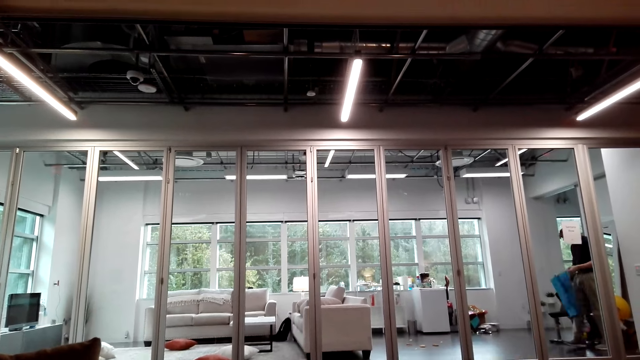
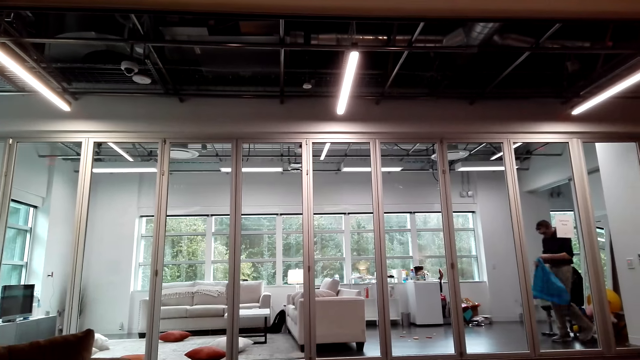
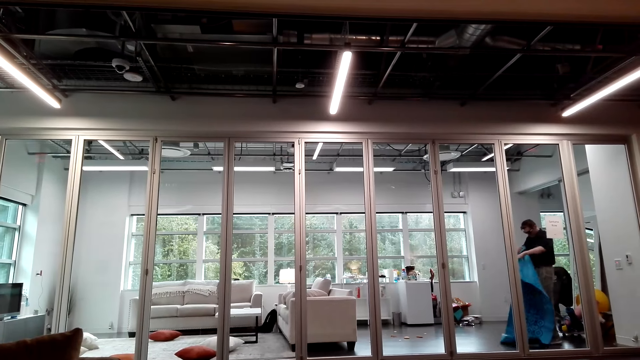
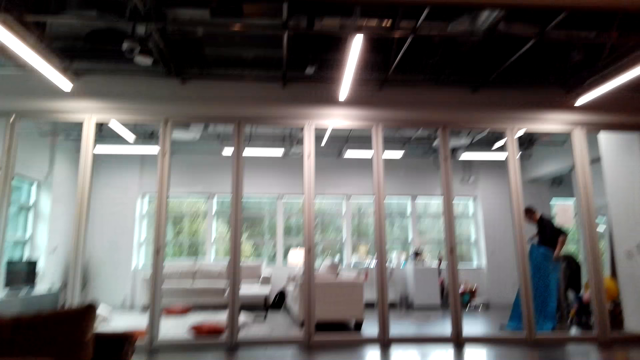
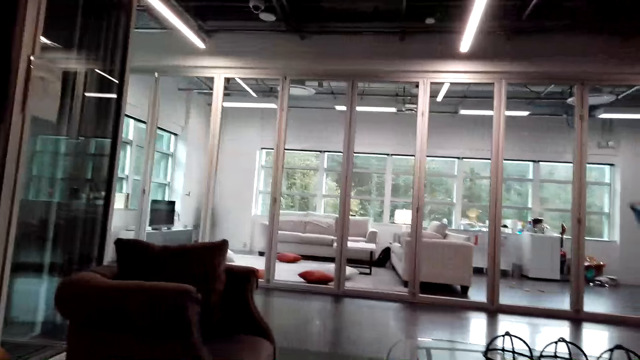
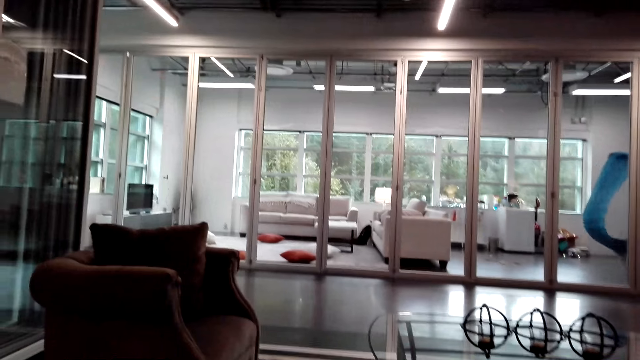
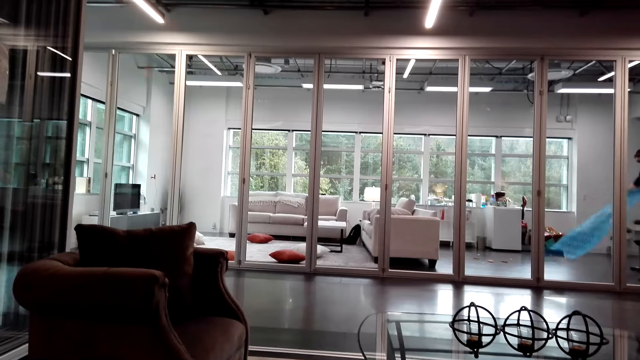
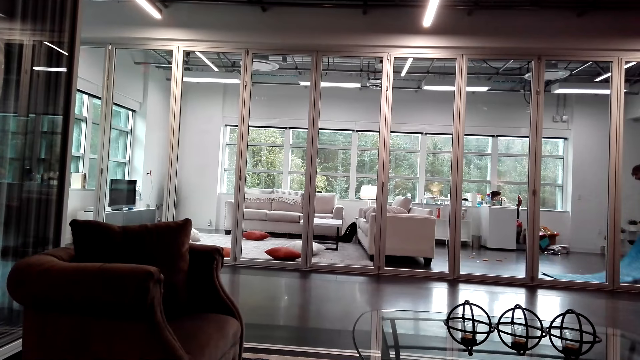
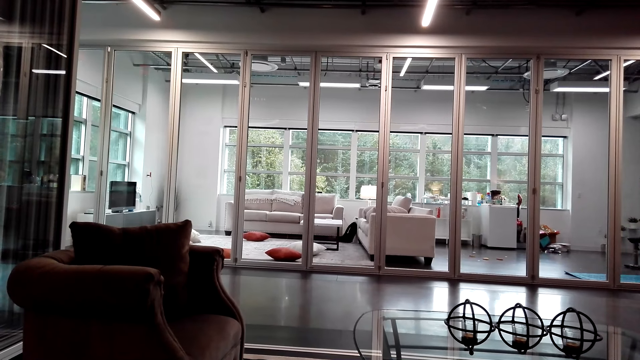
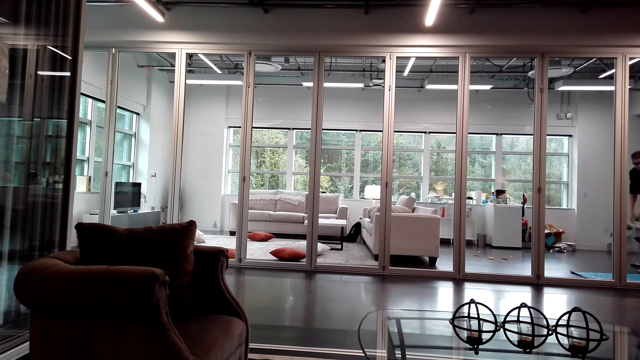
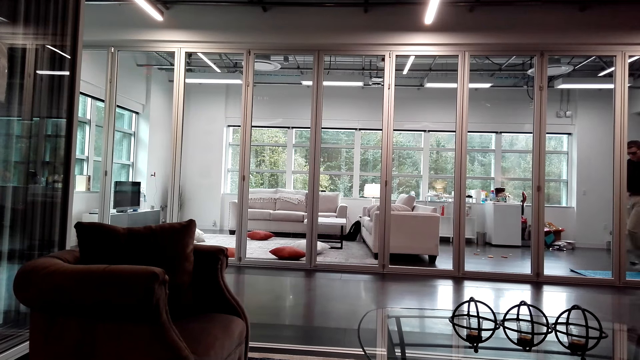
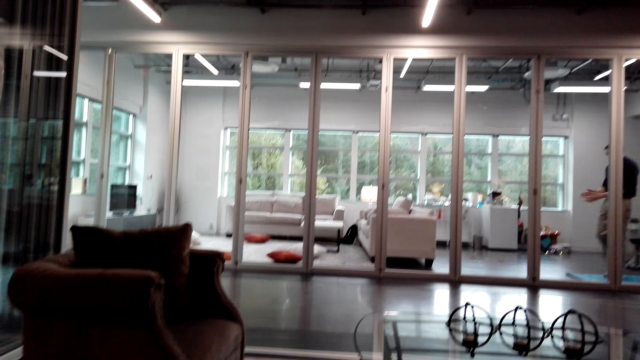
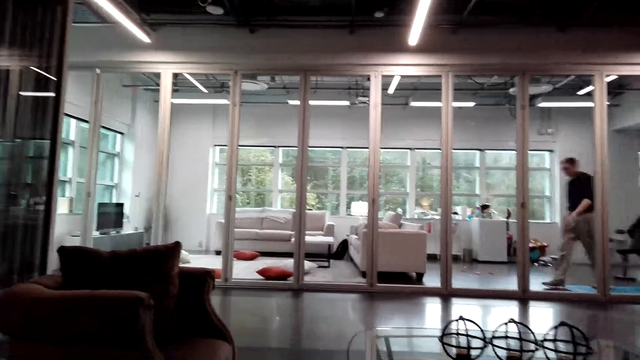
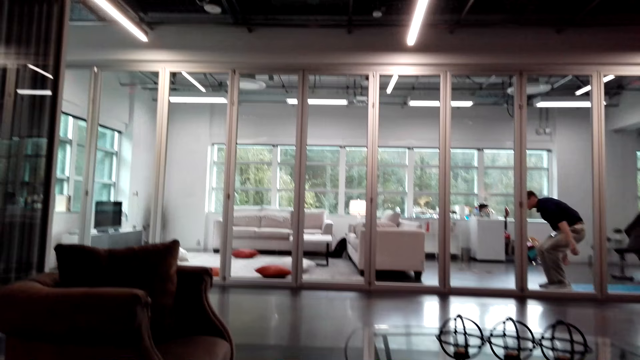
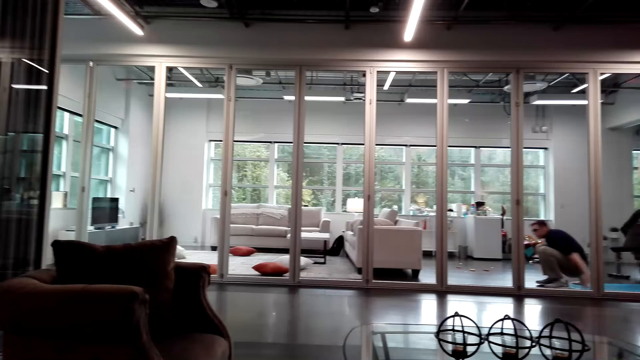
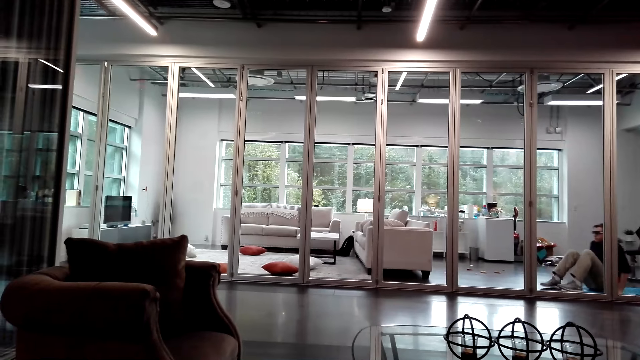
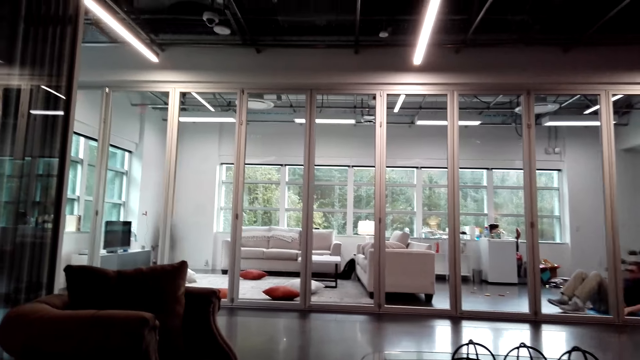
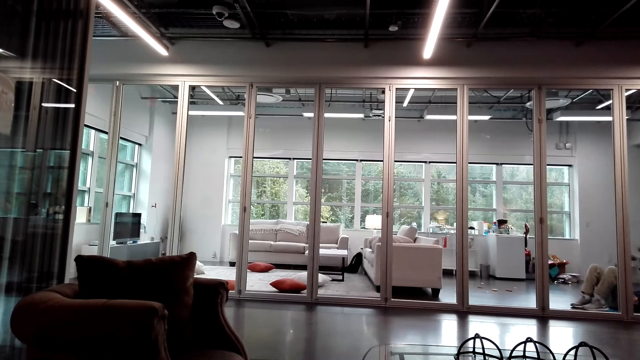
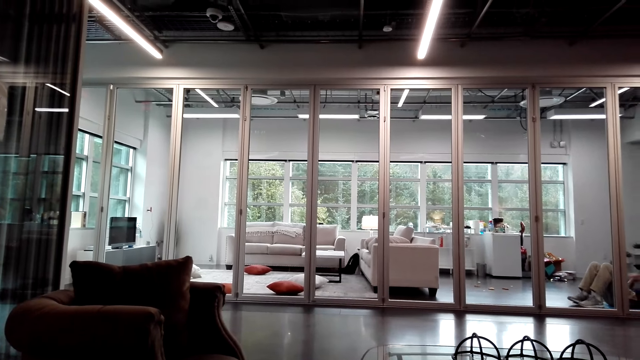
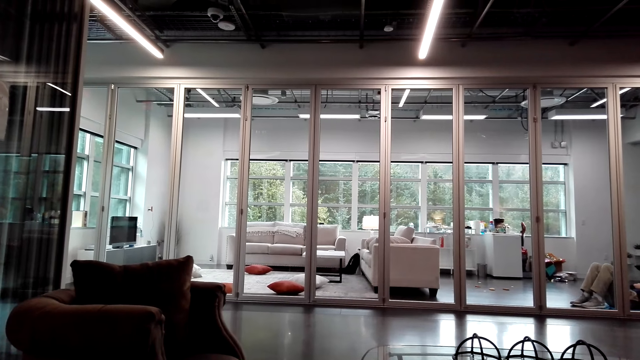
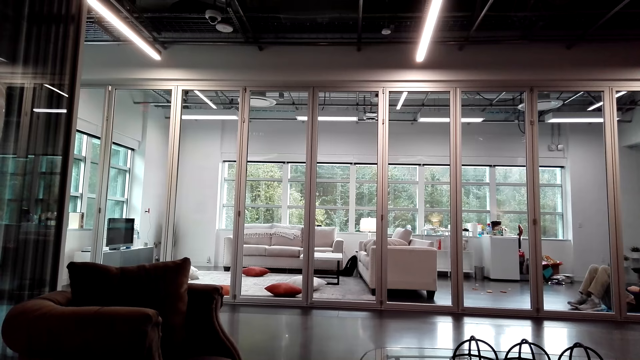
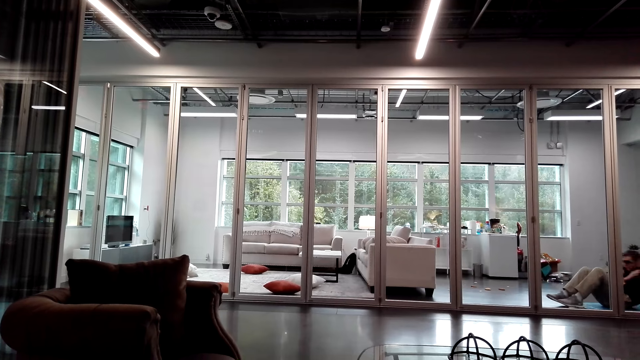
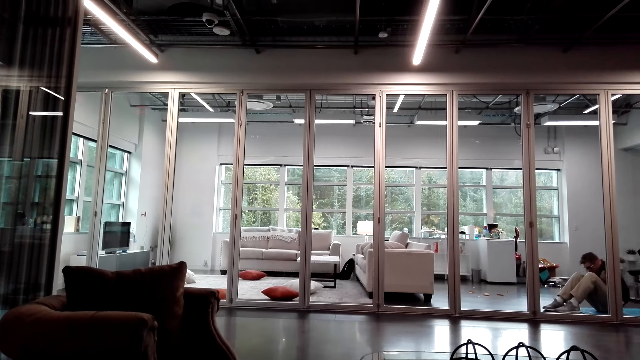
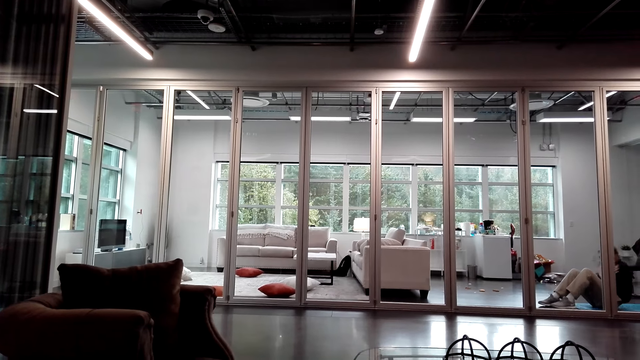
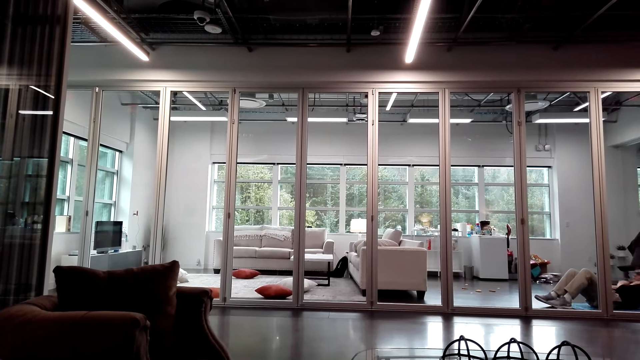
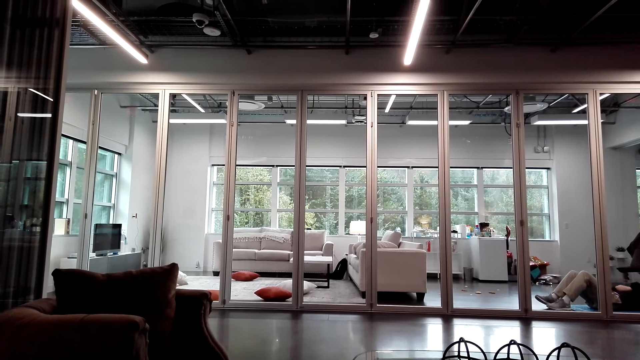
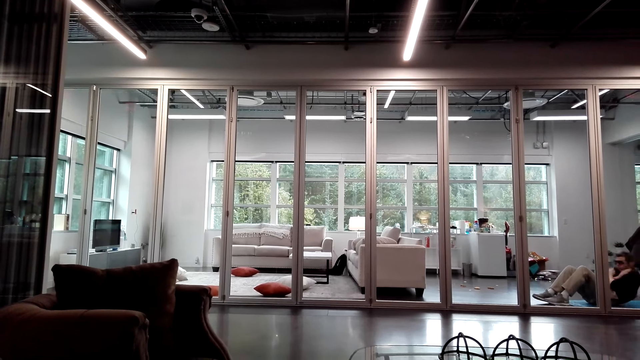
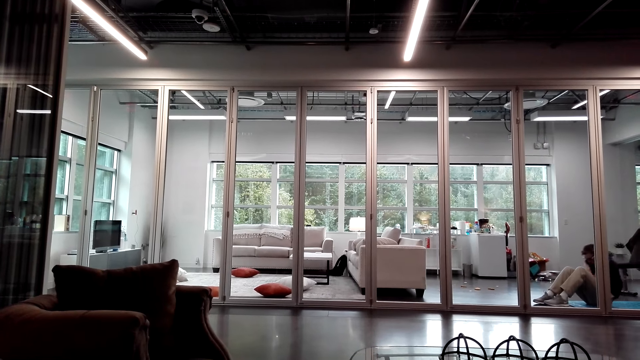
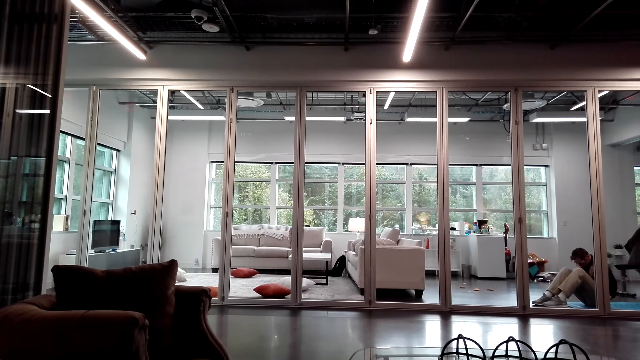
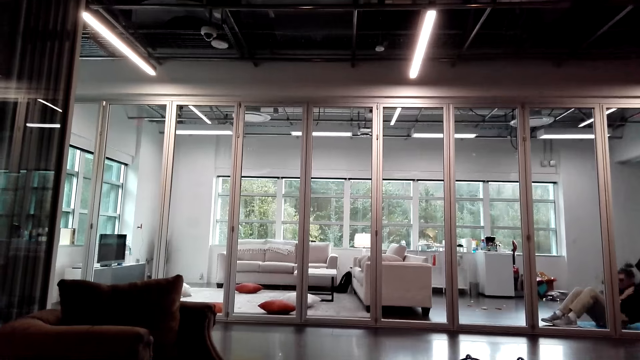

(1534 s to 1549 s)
The camera wearer talks with a person through the phone. The person talks with the camera wearer. The camera wearer talks with the person through the phone. The person talks with the camera wearer.

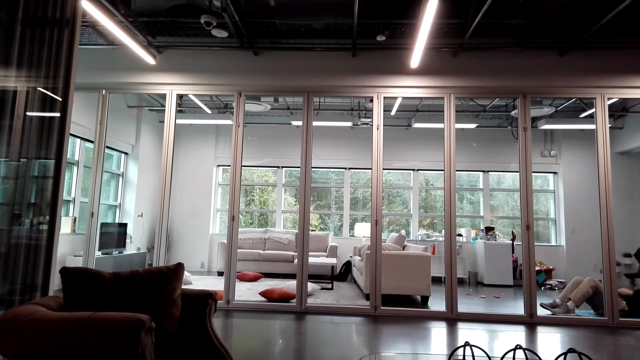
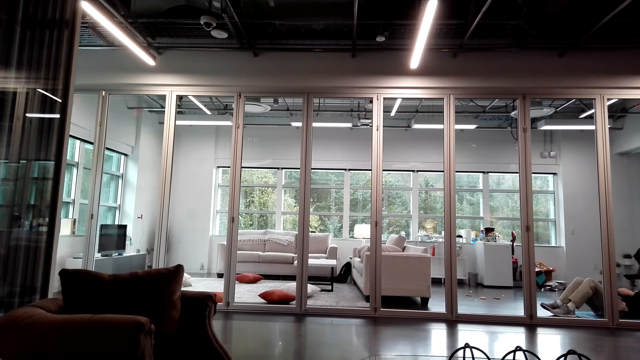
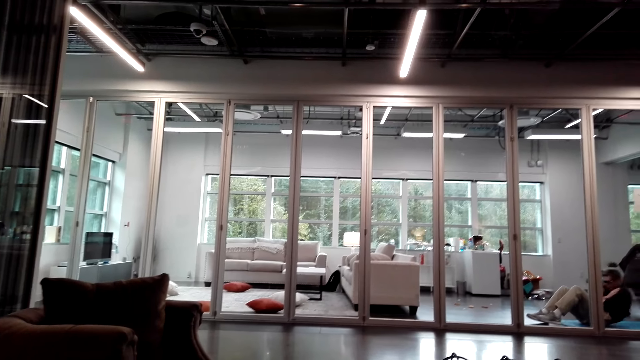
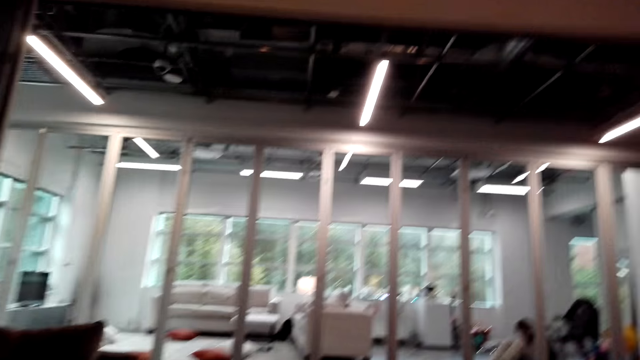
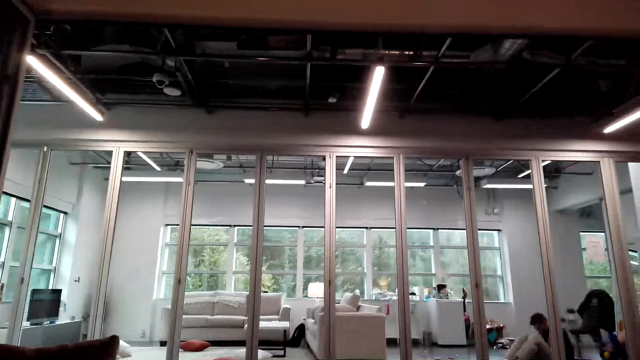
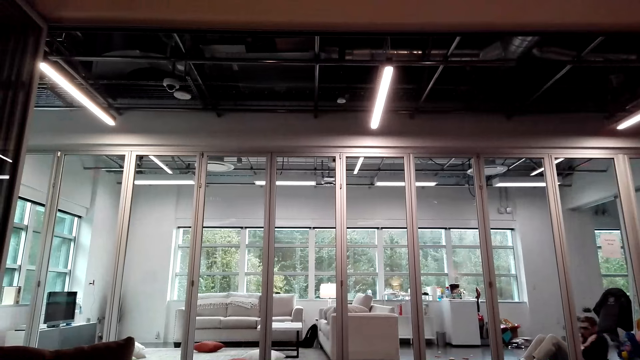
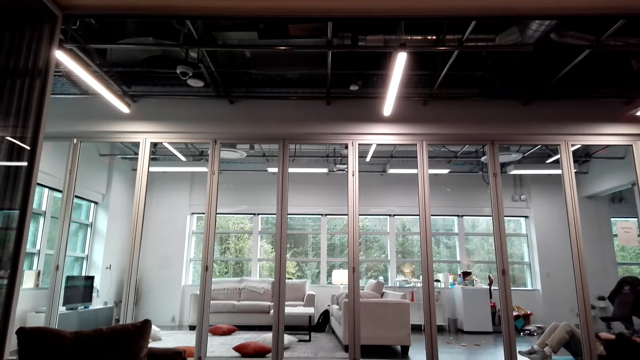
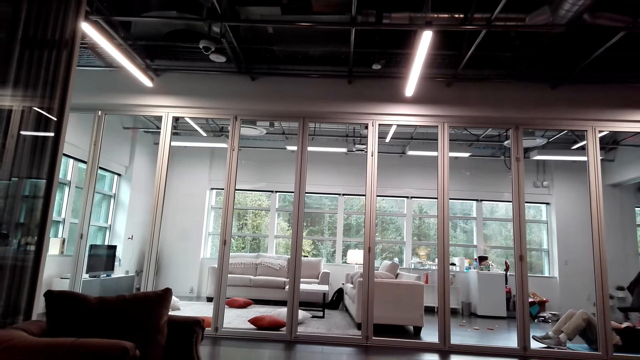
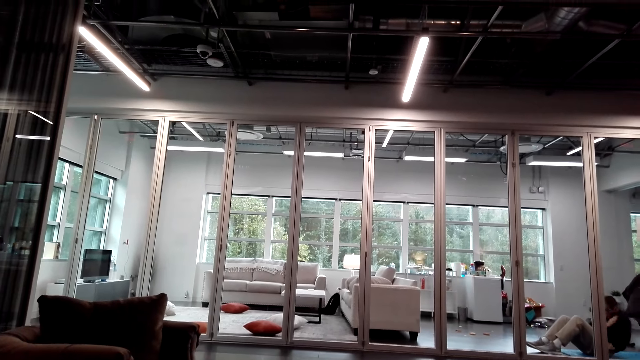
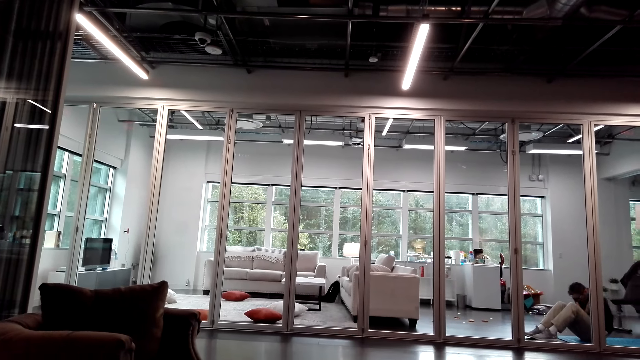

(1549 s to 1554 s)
A person talks with the camera wearer.
